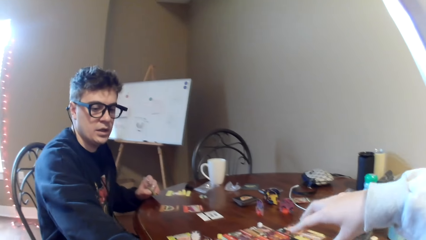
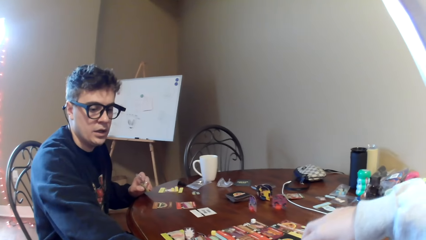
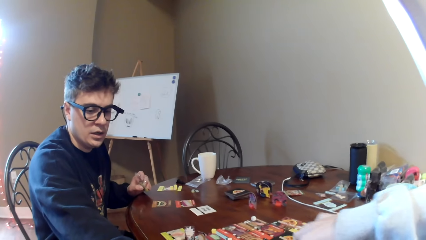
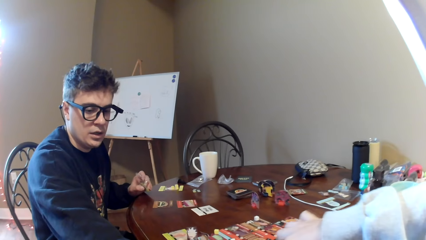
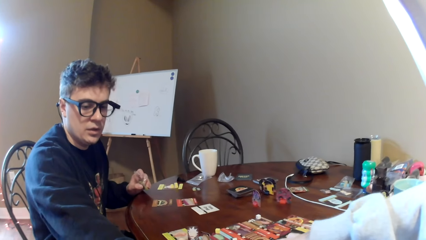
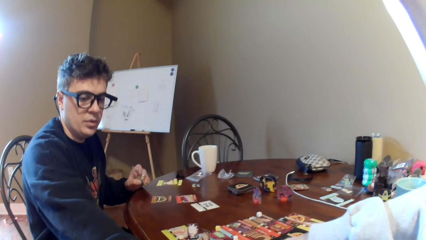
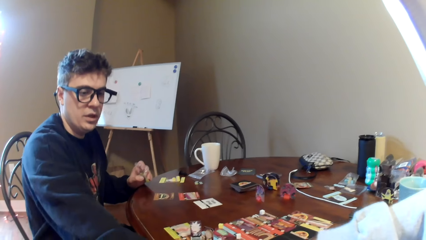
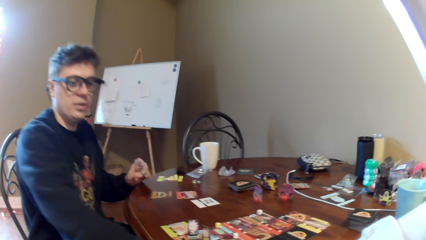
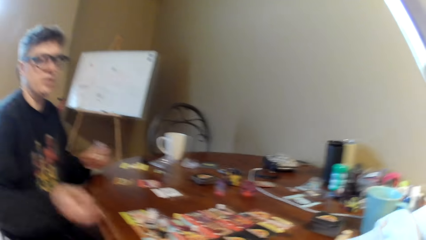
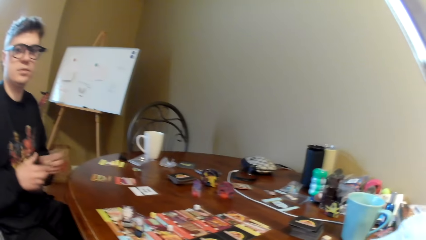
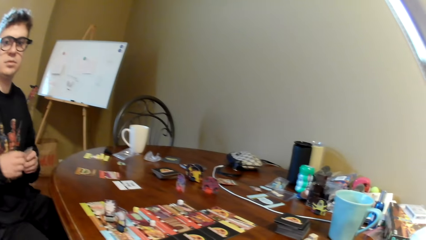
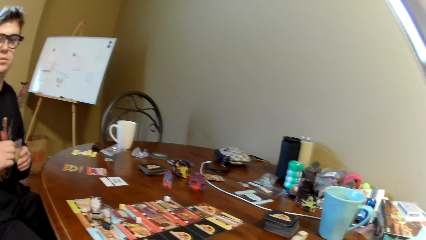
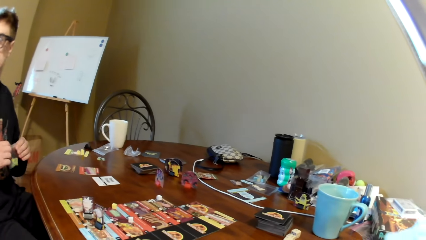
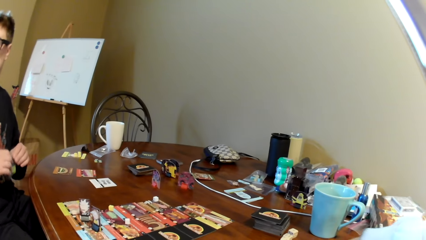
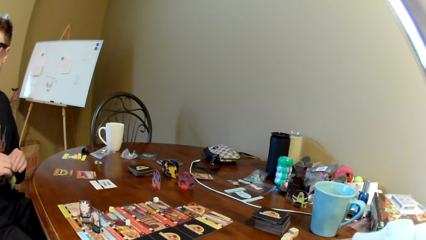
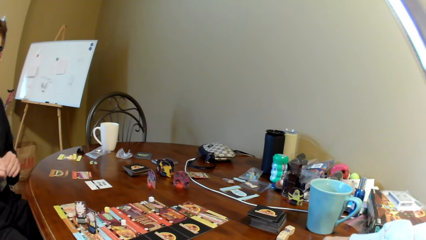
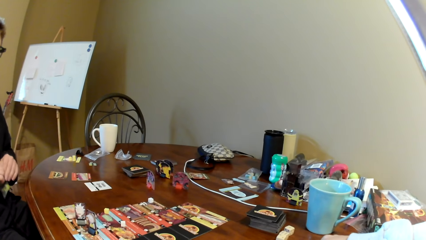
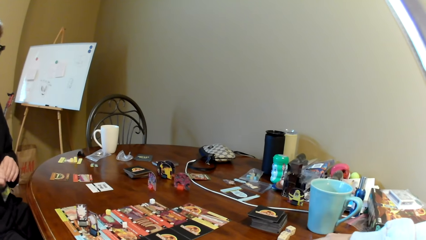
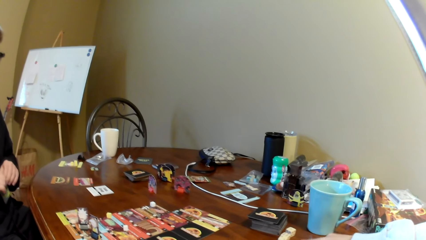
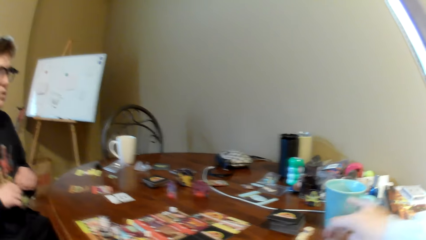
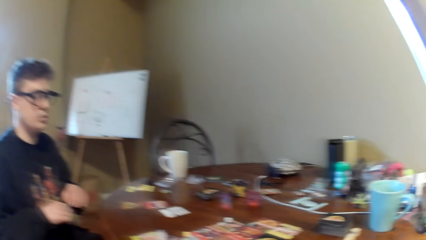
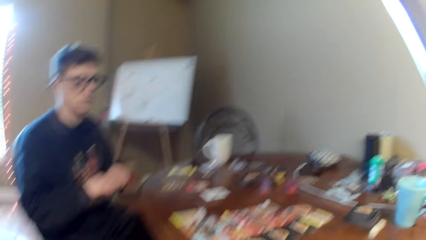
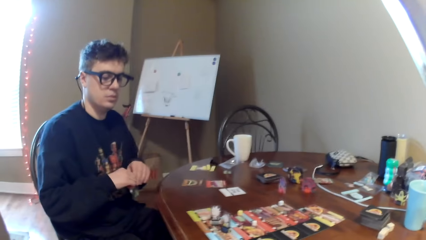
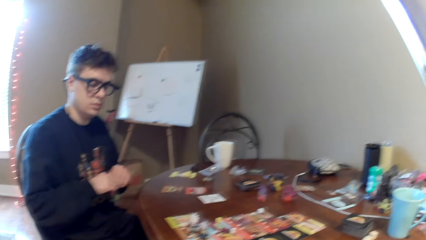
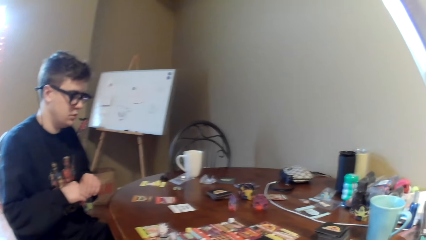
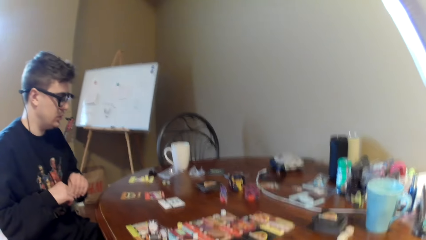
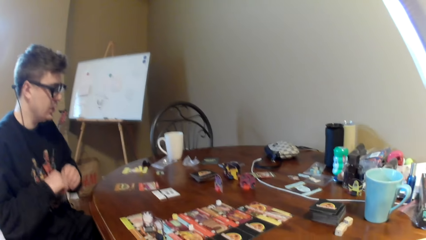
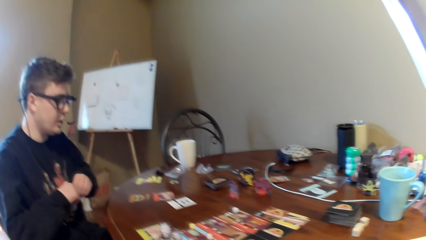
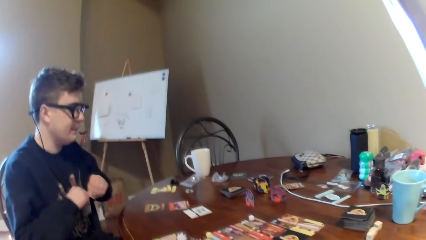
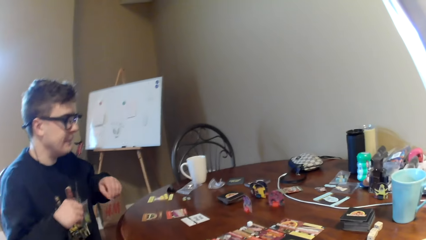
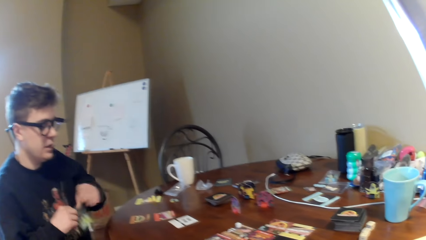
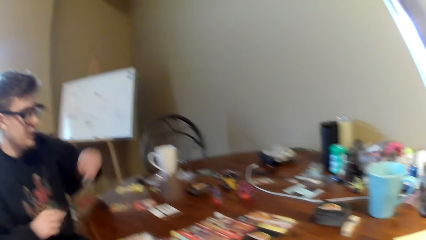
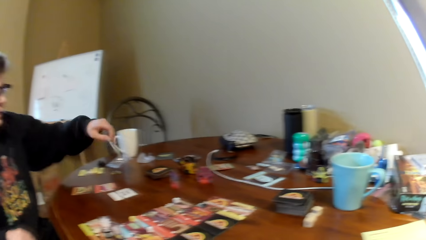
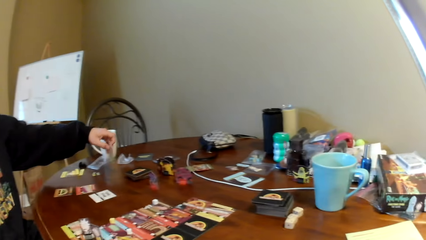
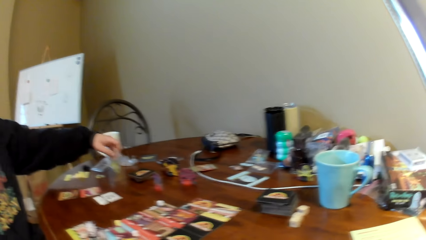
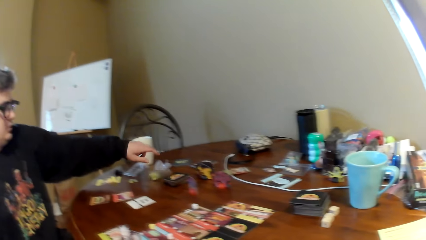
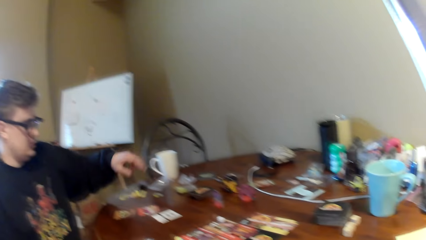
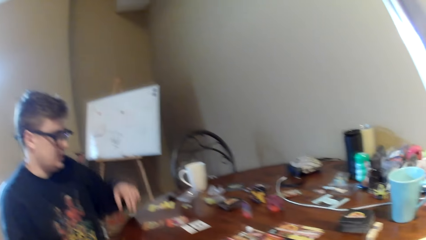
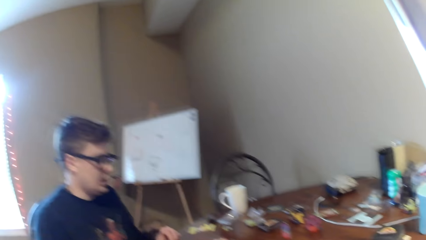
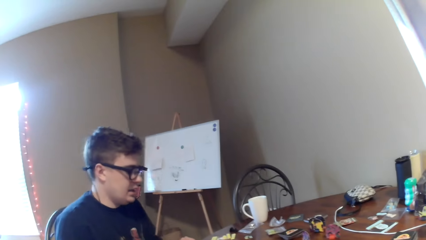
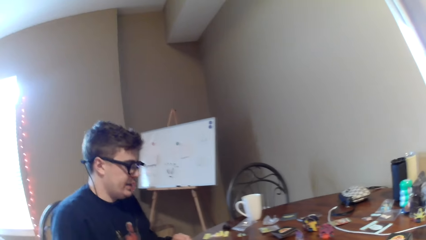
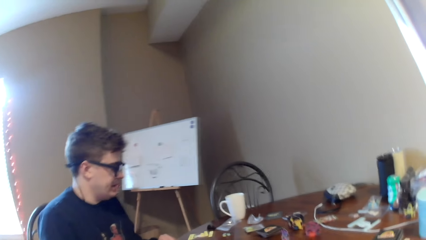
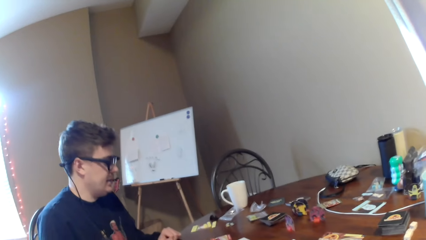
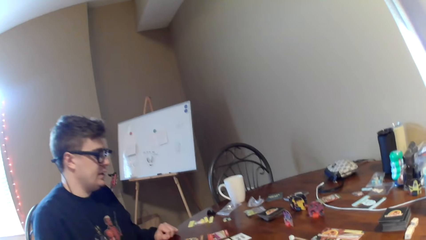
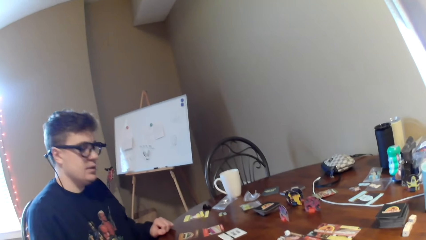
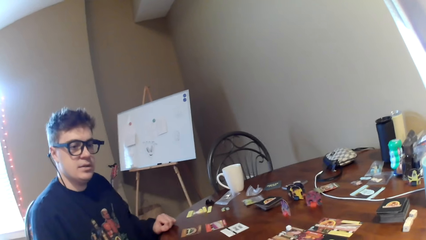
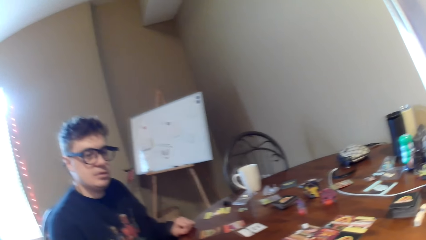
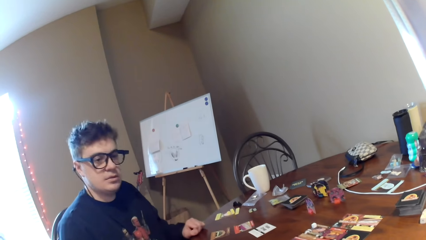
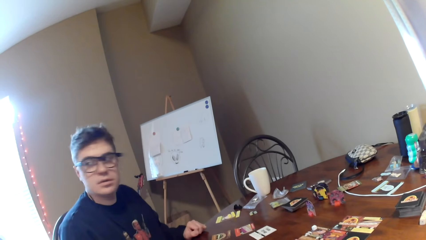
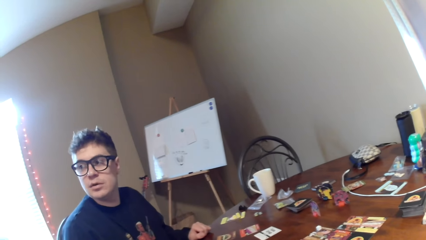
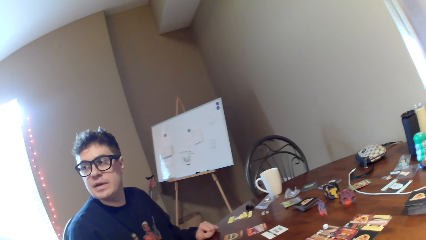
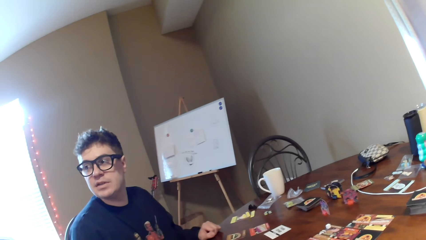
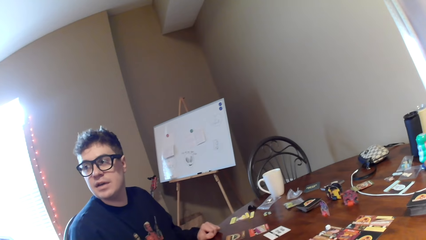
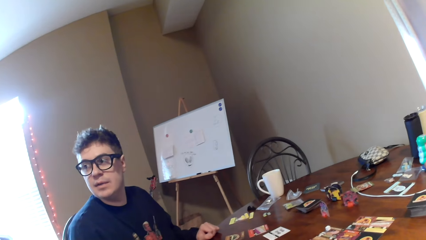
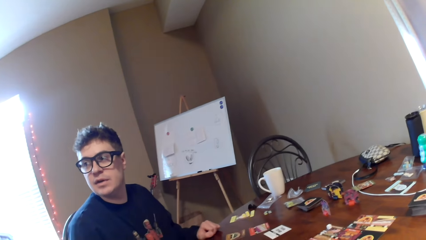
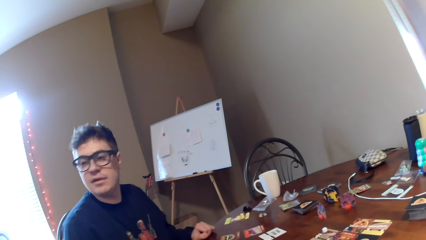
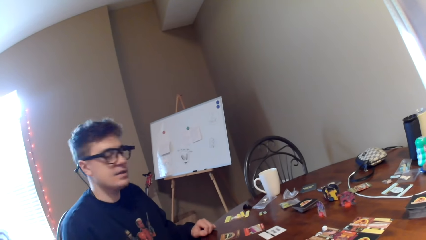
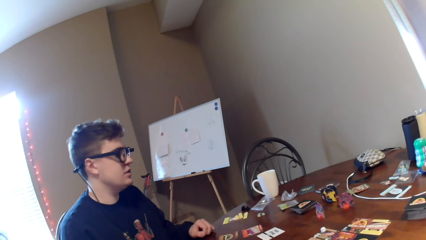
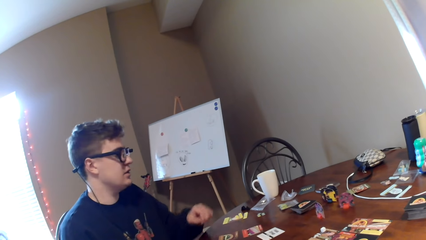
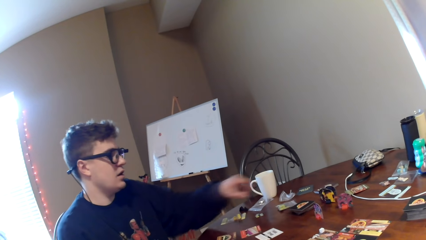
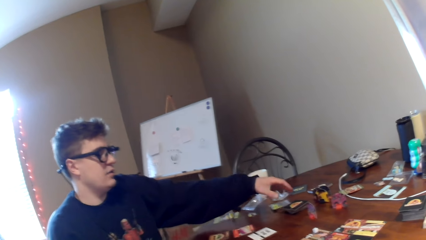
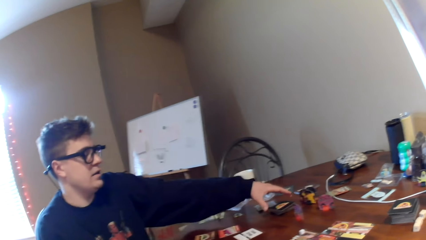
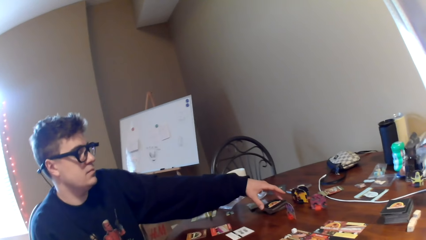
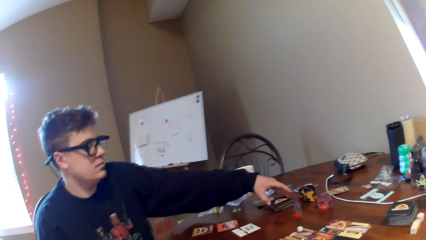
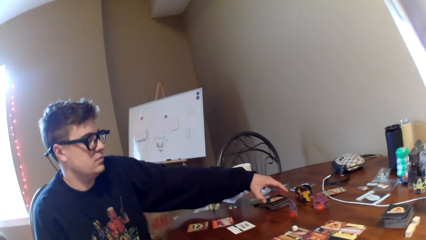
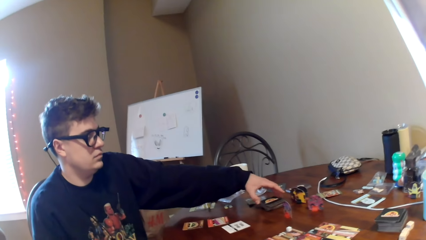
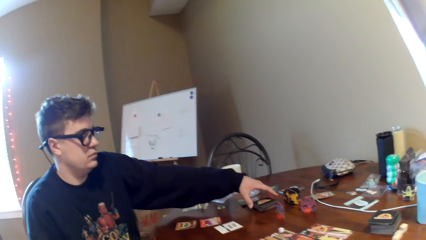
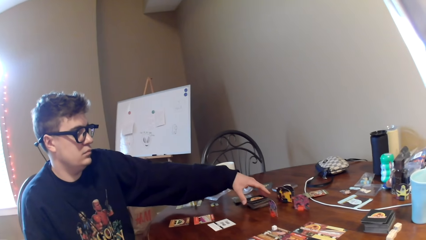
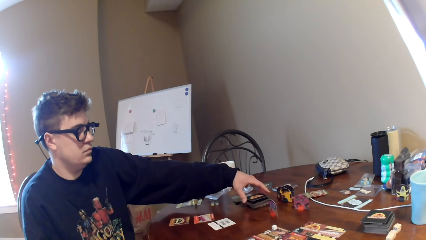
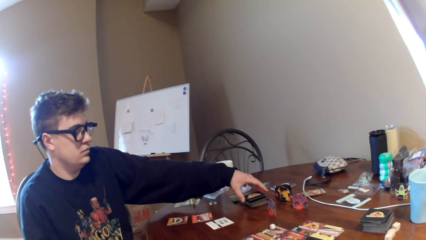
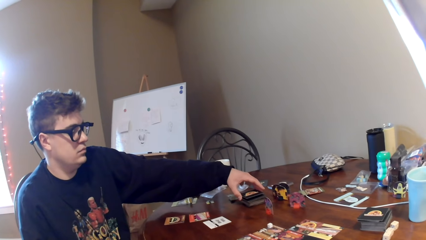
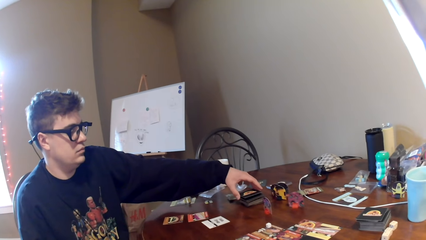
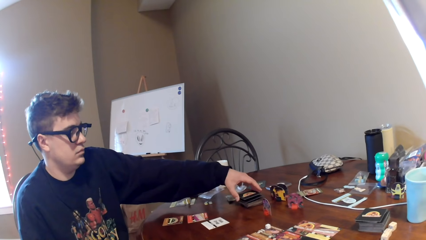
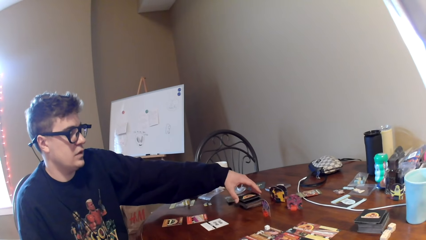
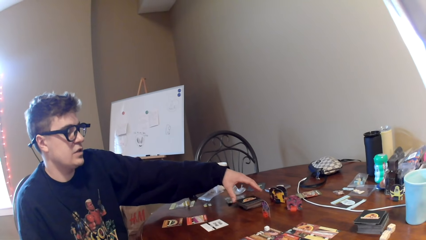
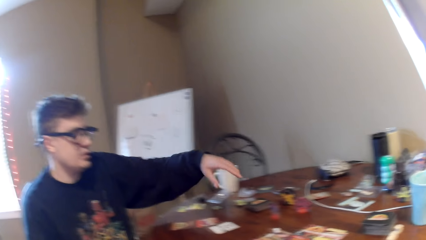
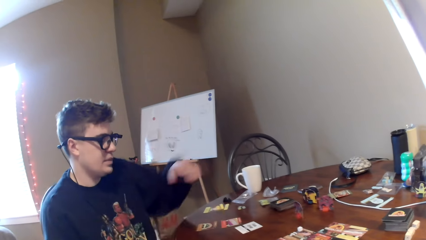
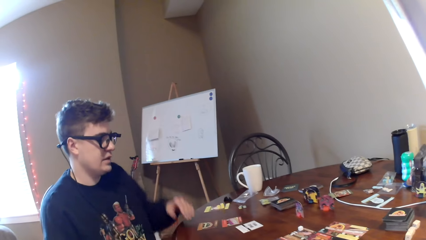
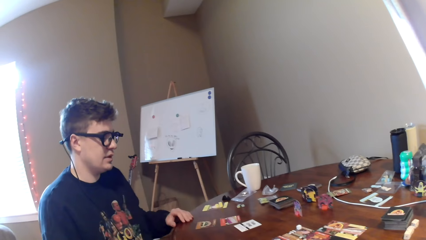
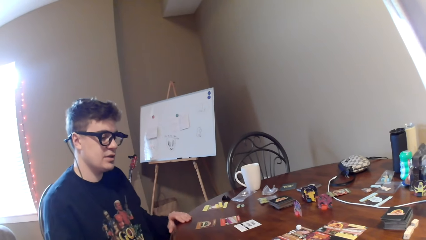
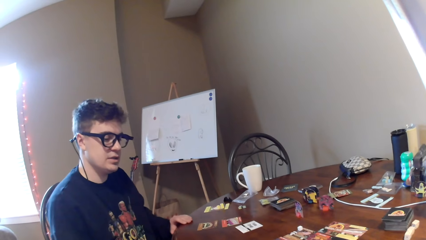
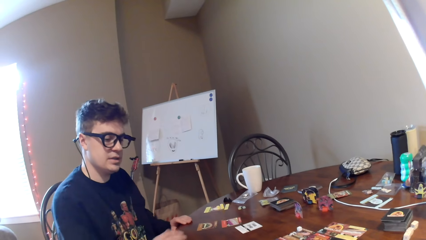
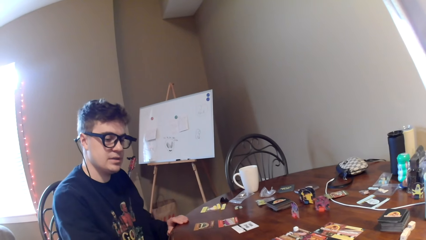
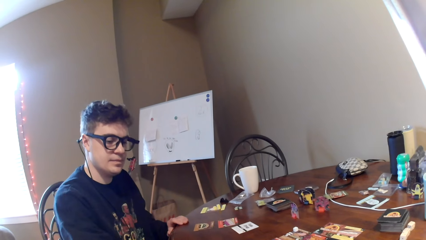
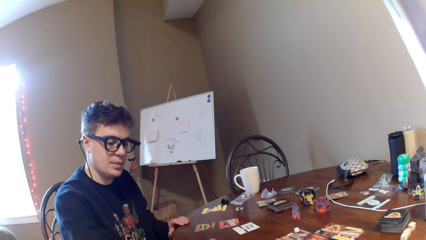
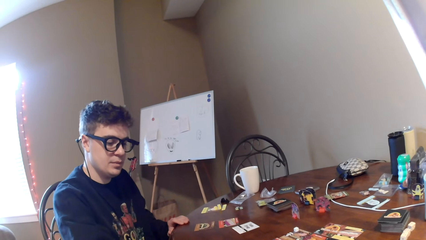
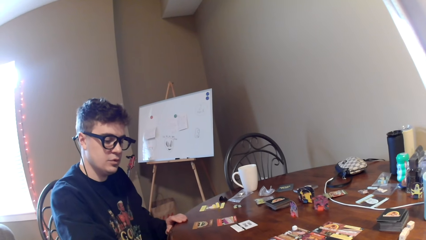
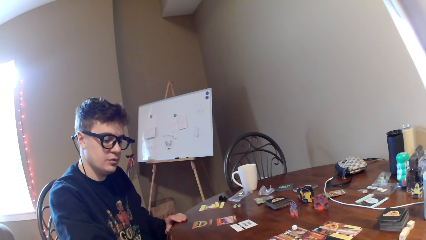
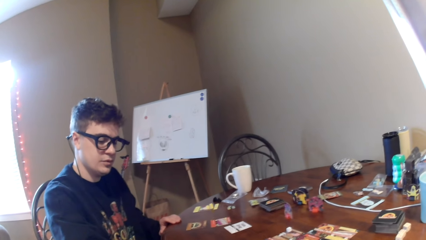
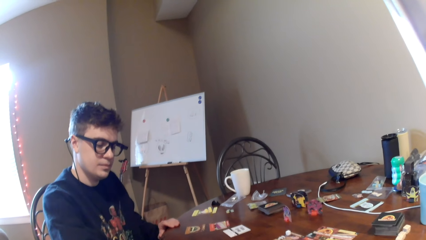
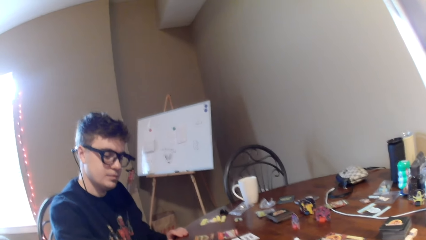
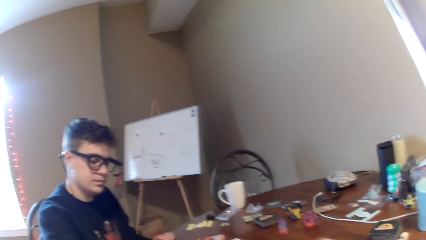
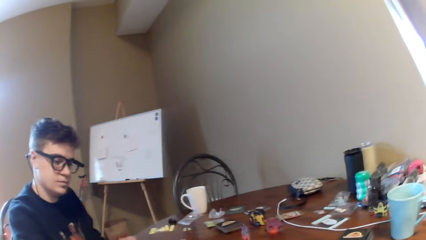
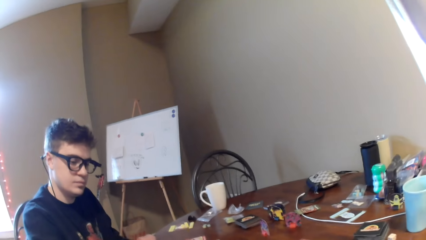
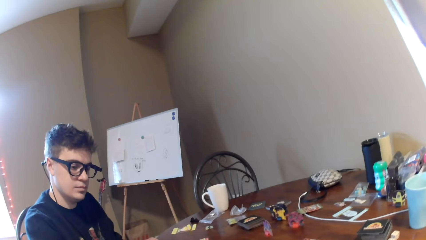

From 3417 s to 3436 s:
The camera wearer moves the hand on the table. A man tightens the polythene paper and puts the polythene paper on the table. The man converses with the camera wearer. The camera wearer looks at the man. The man looks around and touches the cards.
